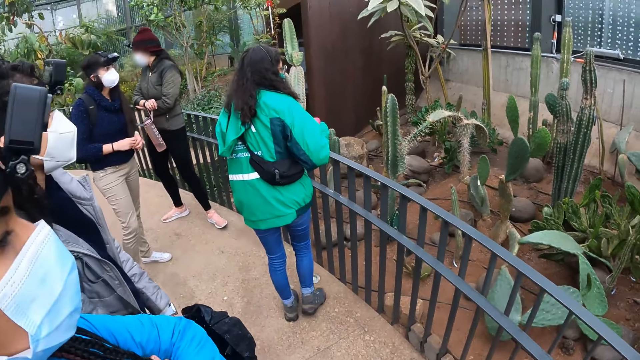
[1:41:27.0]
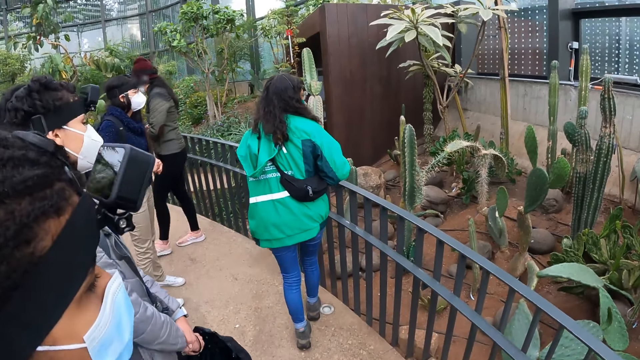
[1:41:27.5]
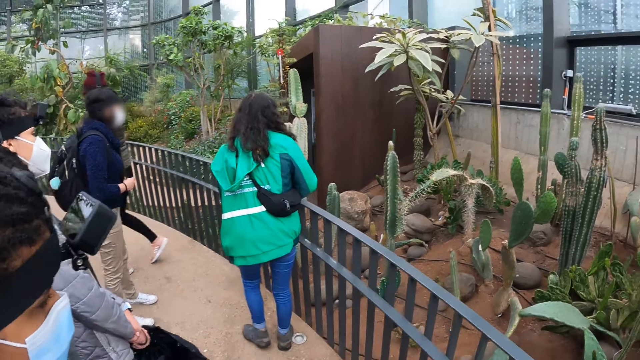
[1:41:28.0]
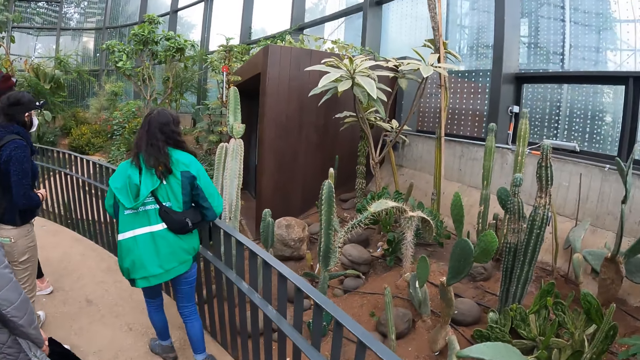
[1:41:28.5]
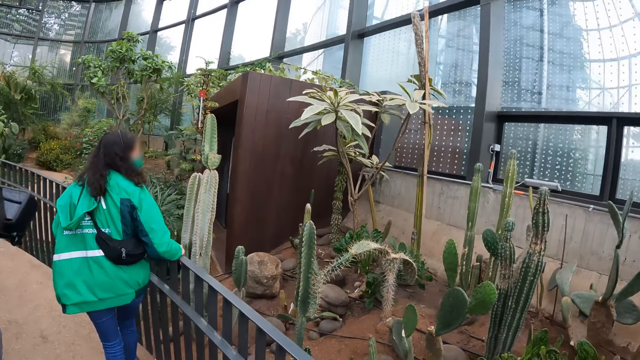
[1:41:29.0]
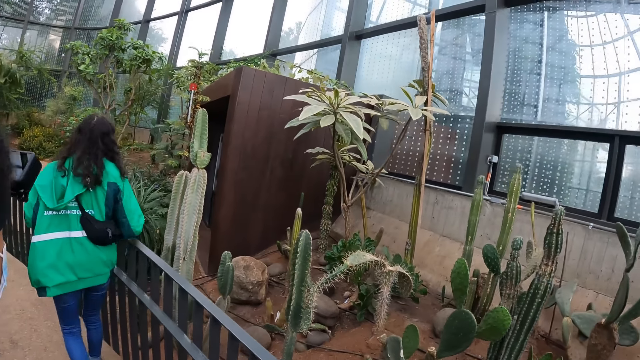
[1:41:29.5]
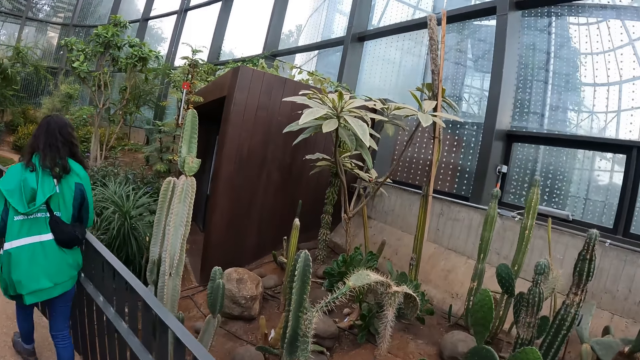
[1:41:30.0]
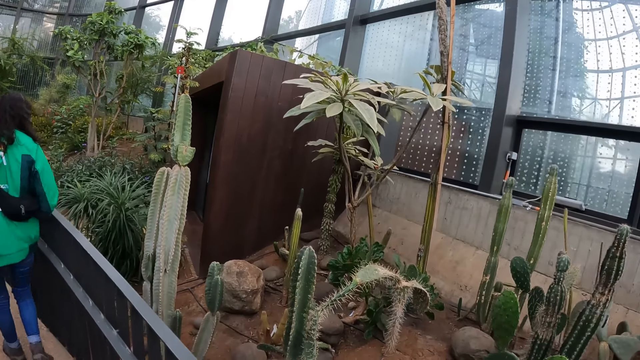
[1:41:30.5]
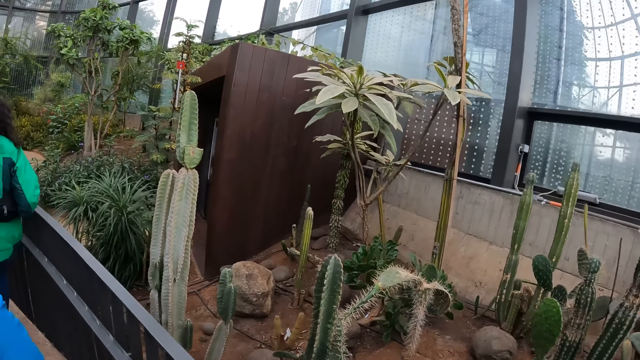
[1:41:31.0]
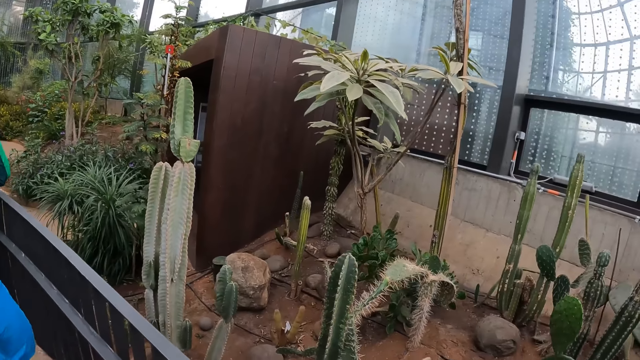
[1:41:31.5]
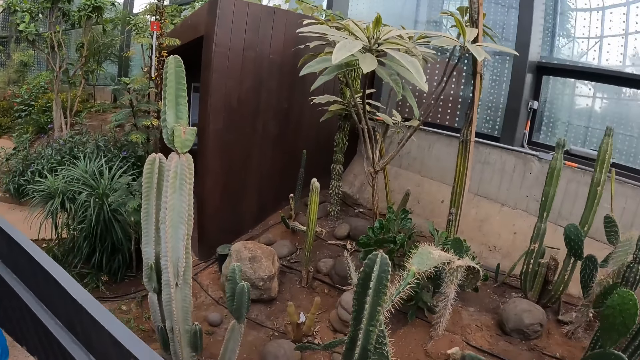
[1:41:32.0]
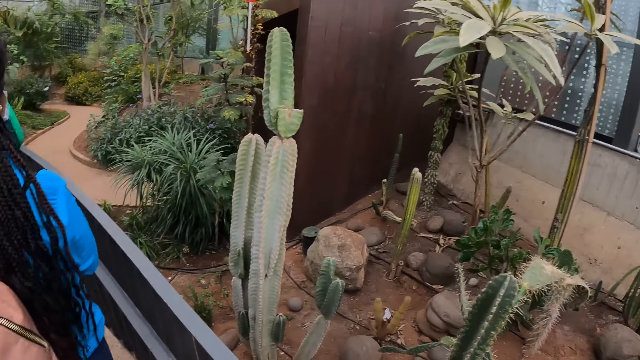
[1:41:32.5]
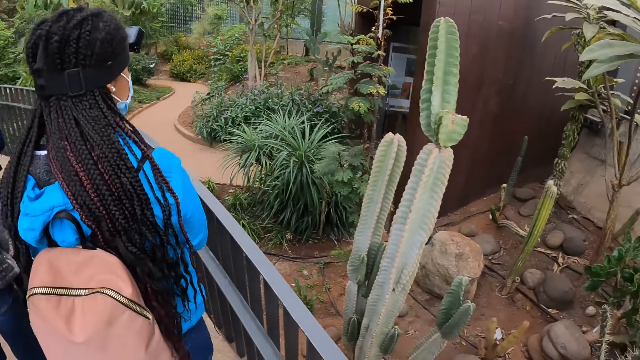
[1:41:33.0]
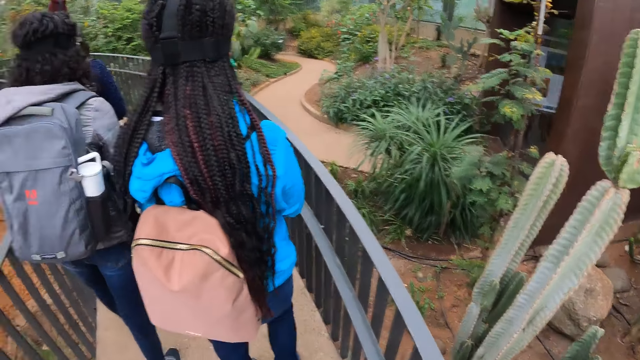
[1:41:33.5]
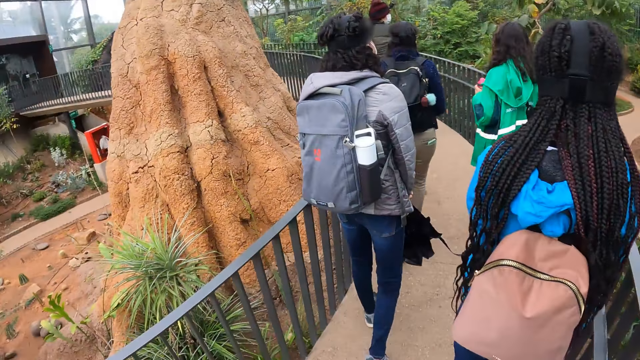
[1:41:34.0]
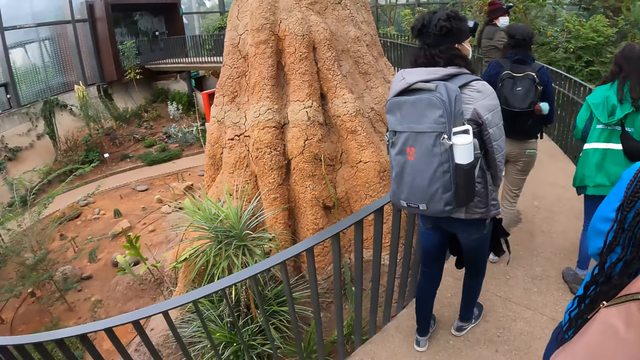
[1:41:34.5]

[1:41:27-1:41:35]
The woman places her right hand on the garden rails. The camera wearer walks.

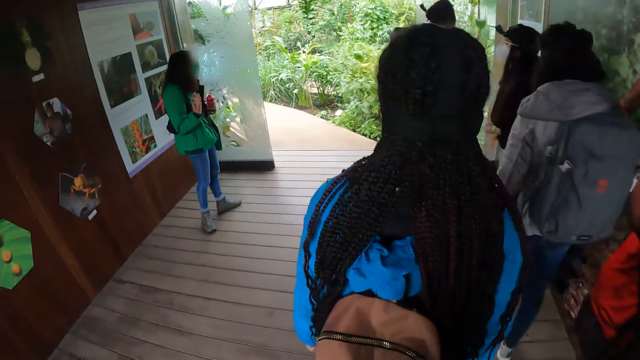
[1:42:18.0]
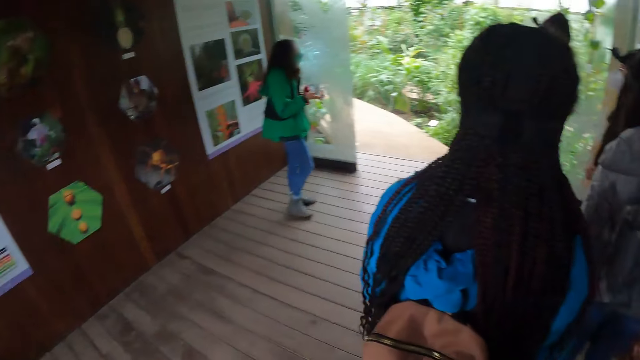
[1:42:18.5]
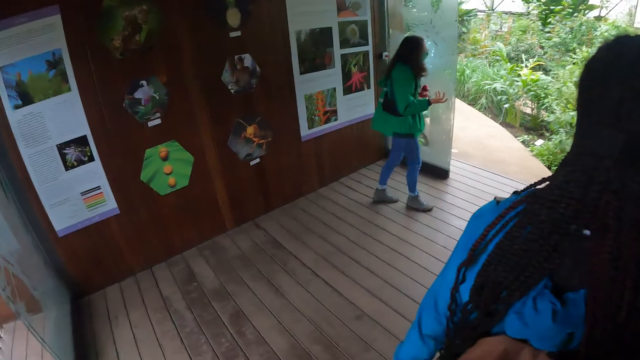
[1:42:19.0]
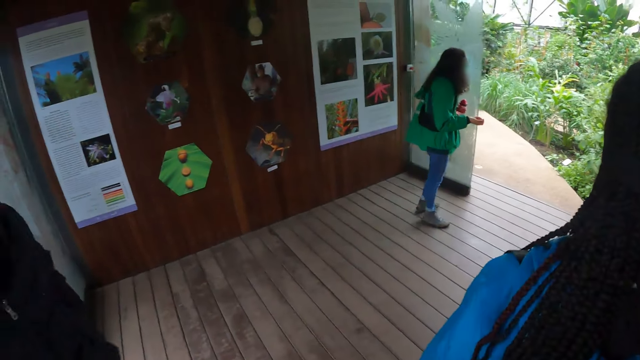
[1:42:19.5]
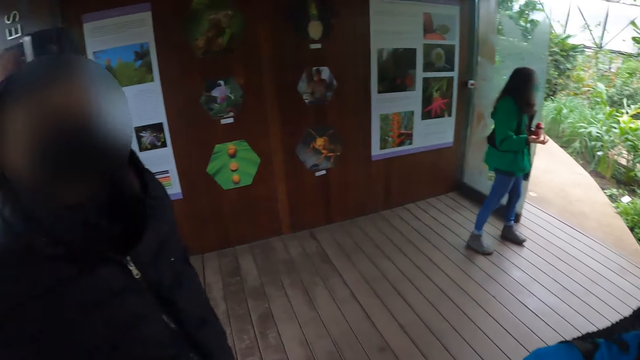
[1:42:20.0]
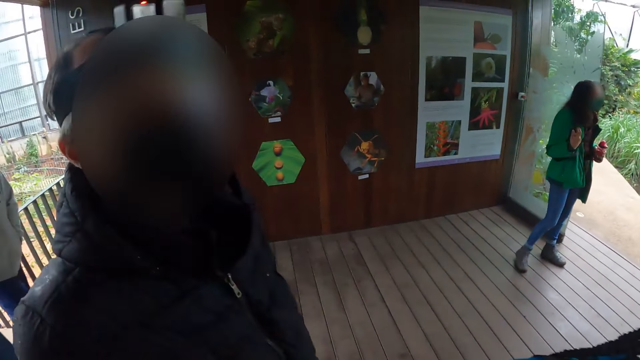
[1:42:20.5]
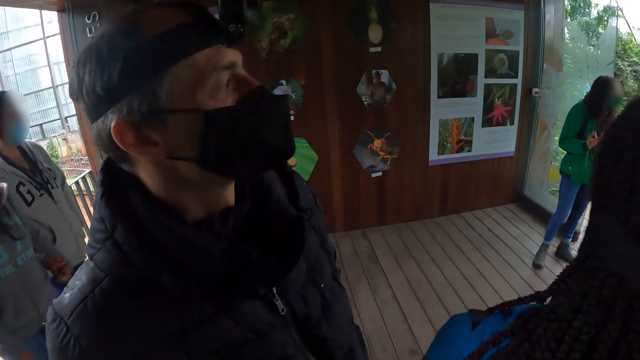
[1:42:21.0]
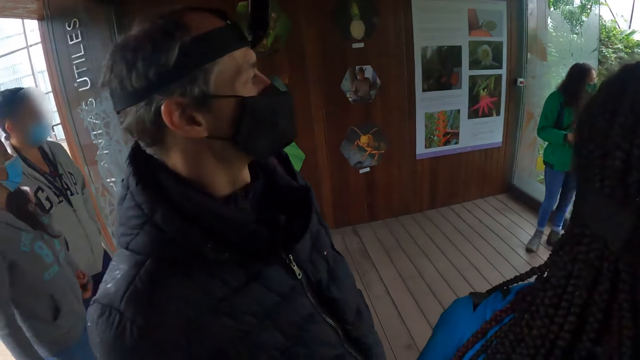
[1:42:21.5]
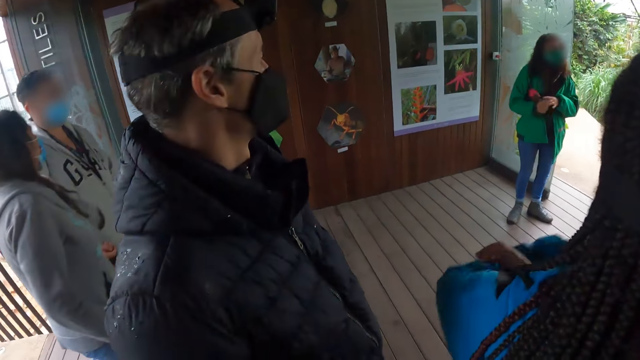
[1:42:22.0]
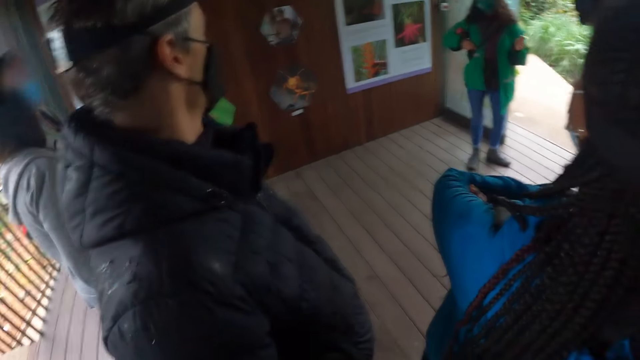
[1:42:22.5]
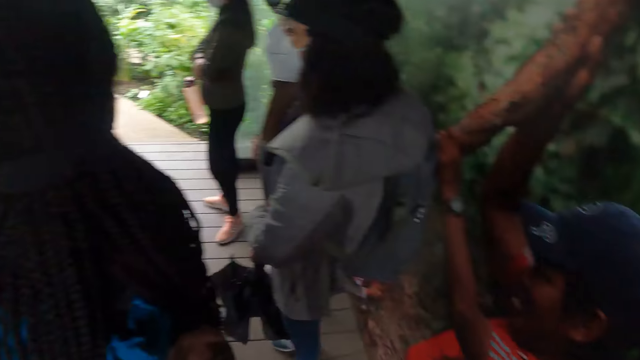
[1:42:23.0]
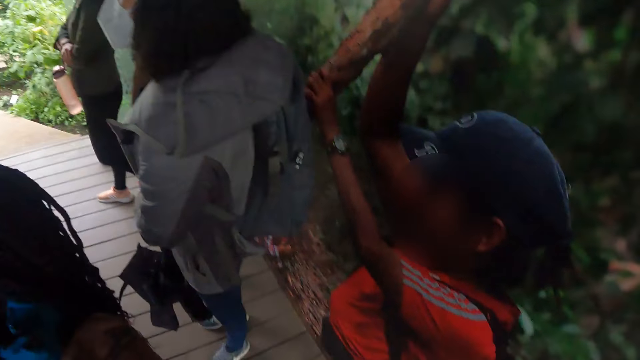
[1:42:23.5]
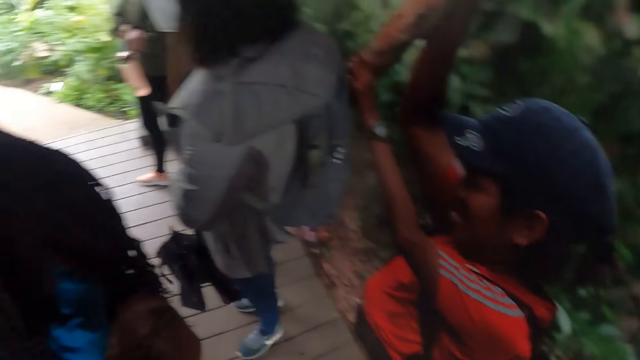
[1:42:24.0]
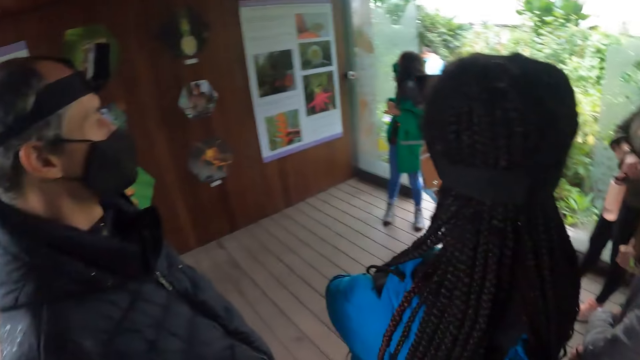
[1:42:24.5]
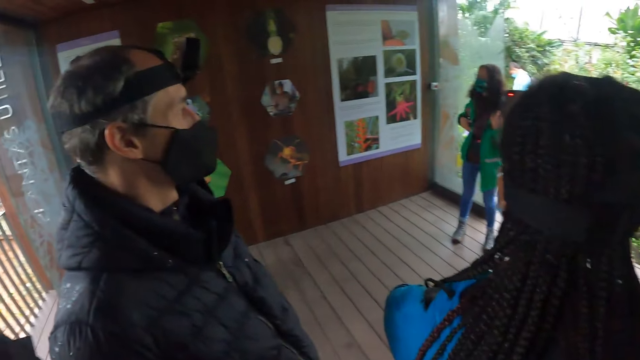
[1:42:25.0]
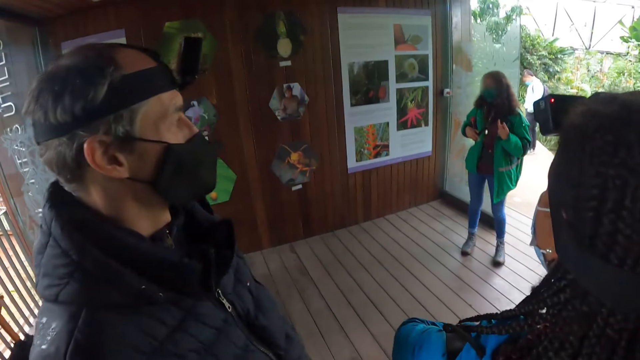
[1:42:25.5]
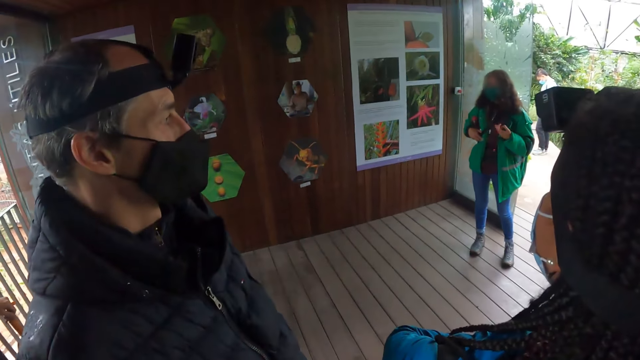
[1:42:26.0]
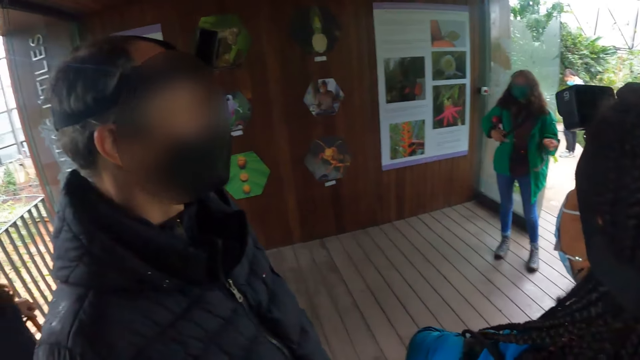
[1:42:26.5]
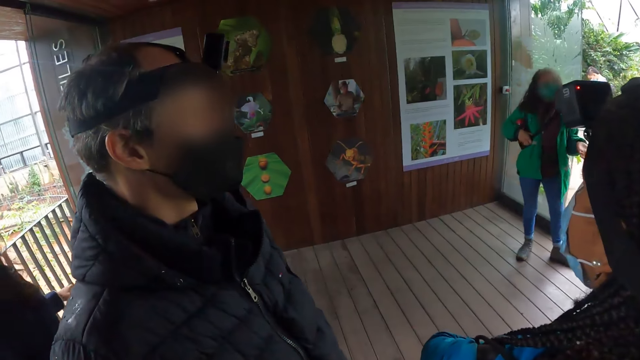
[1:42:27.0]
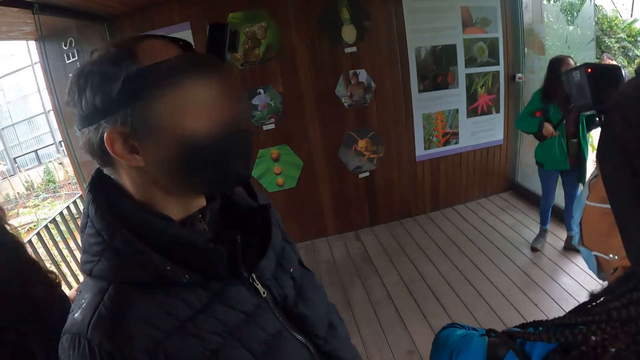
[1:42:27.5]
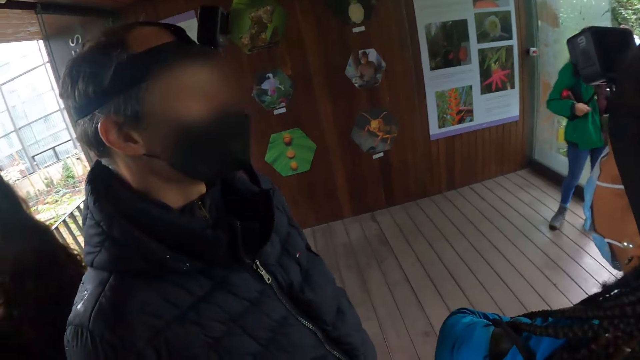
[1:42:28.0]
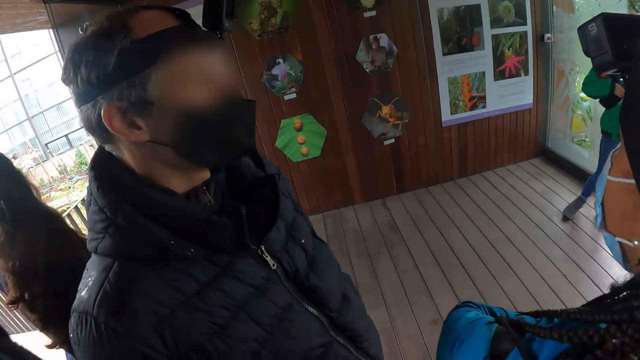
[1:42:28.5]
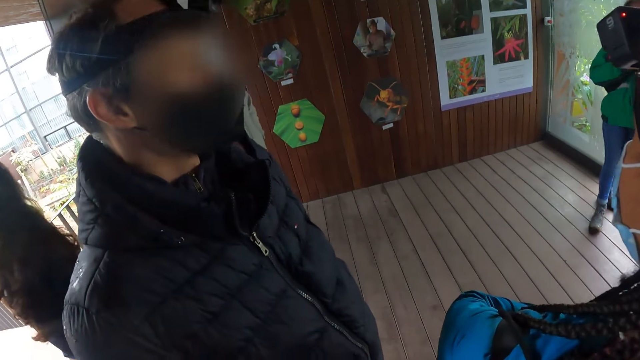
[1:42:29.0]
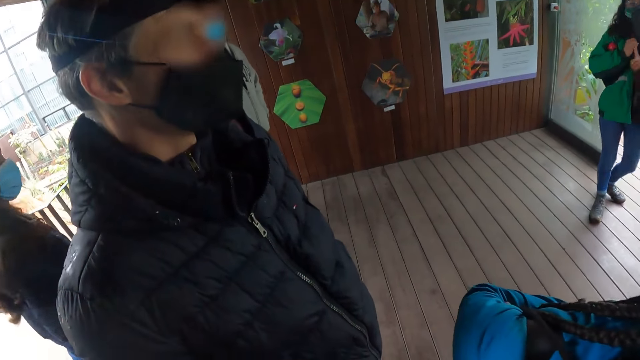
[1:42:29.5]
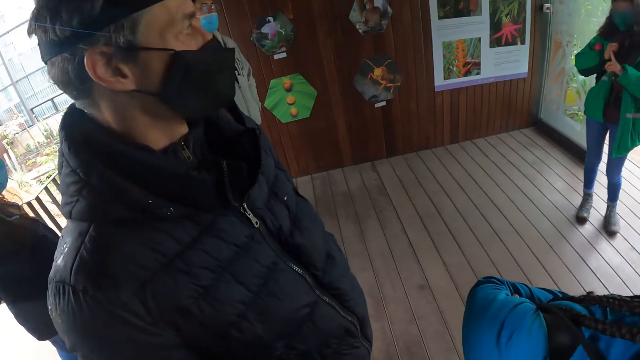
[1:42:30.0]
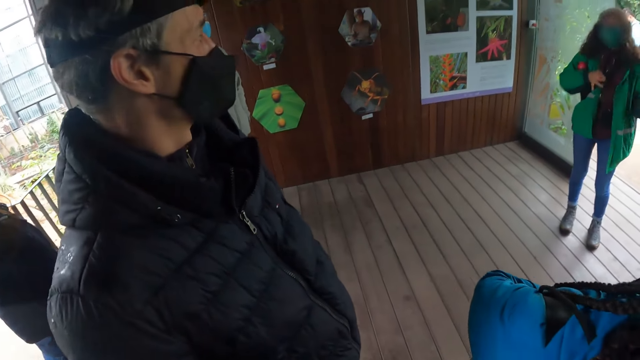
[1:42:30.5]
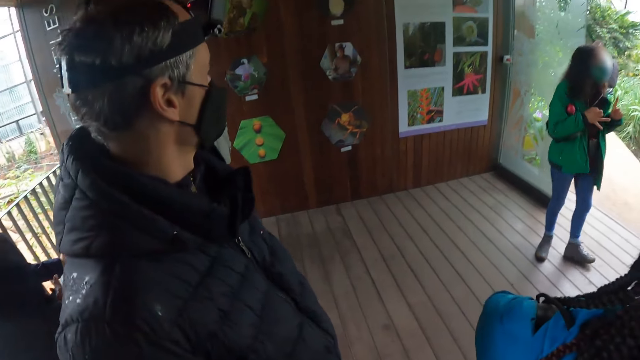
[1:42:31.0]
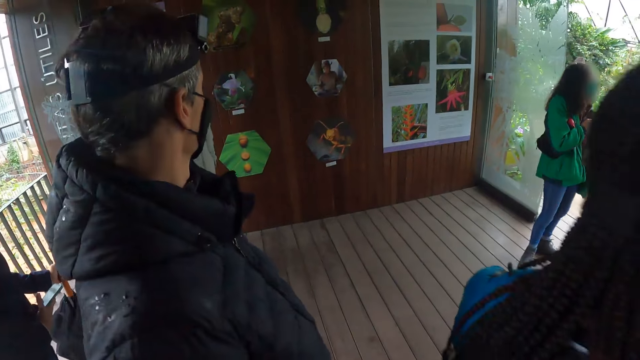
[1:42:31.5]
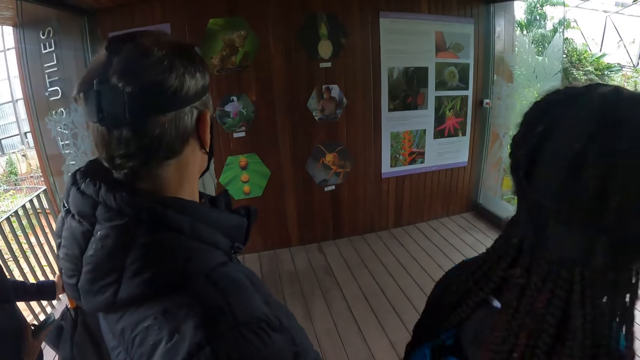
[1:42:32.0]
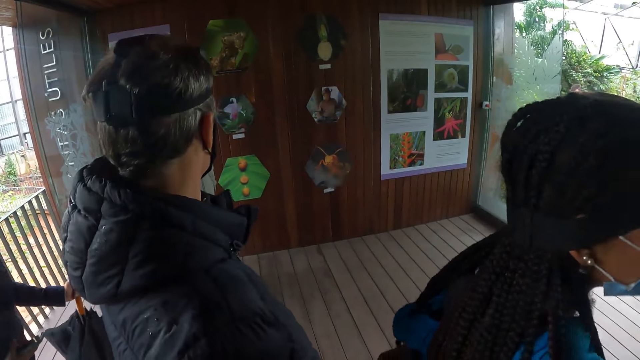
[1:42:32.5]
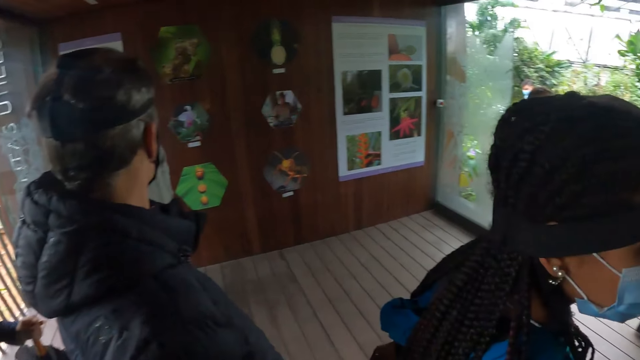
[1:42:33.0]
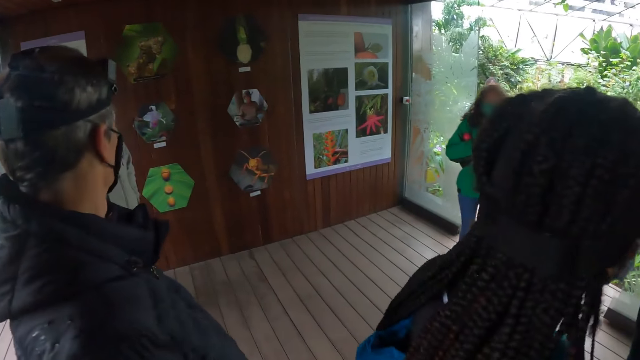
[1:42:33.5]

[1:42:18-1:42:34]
The camera wearer walks into a shed with the group of people. The woman addresses the camera wearer and the group of people. The woman passes the water bottle from her left hand to her right hand. The woman explains about plants. The camera wearer looks around.
